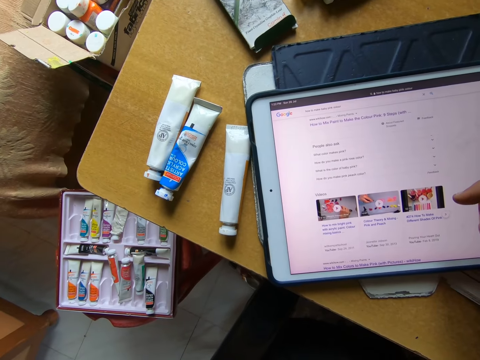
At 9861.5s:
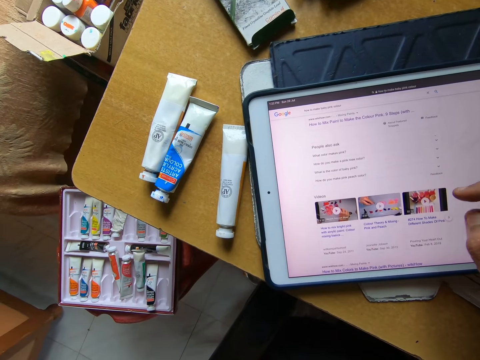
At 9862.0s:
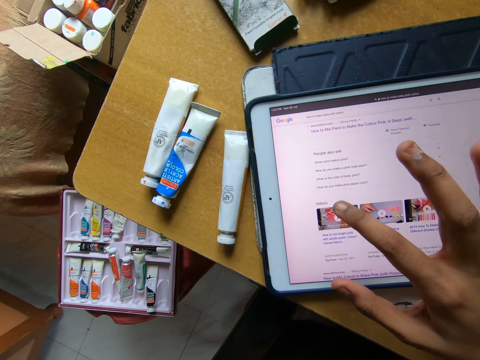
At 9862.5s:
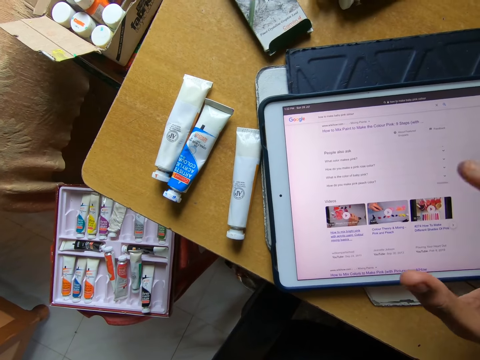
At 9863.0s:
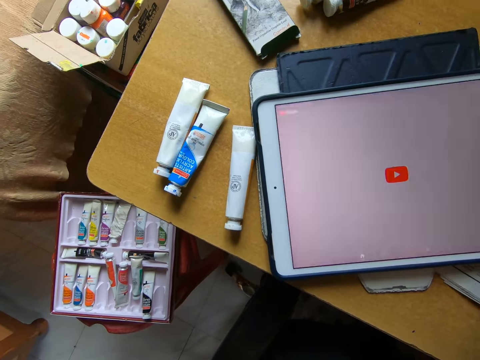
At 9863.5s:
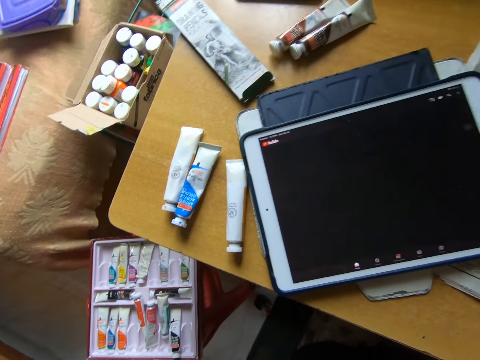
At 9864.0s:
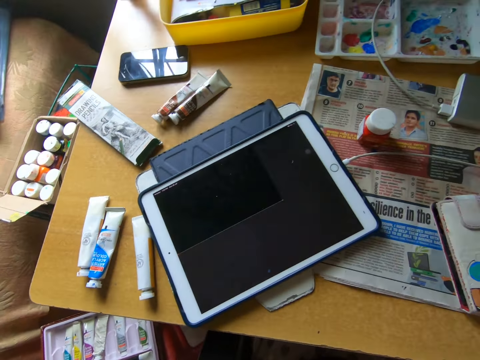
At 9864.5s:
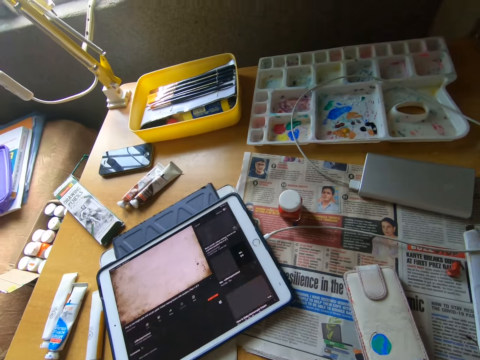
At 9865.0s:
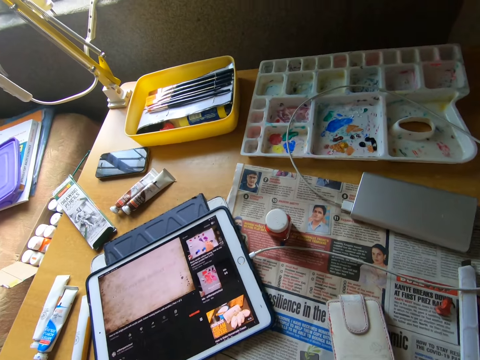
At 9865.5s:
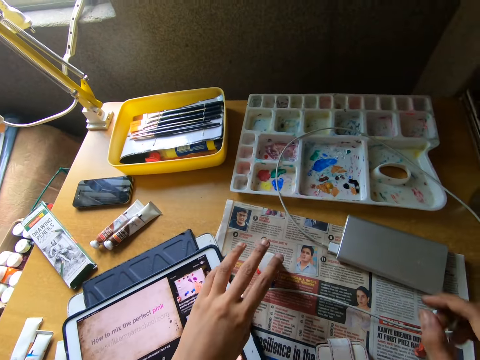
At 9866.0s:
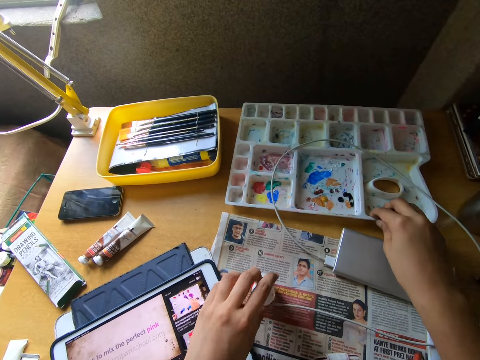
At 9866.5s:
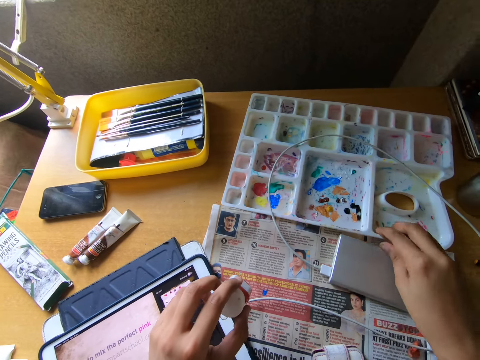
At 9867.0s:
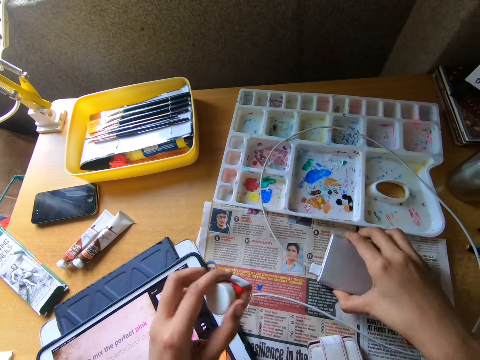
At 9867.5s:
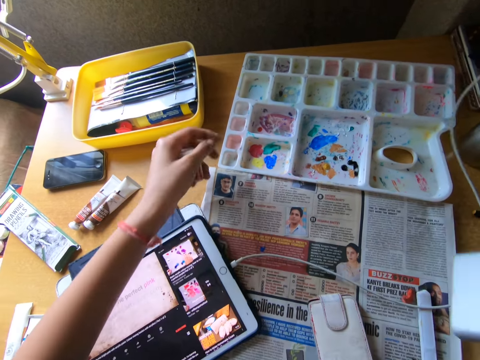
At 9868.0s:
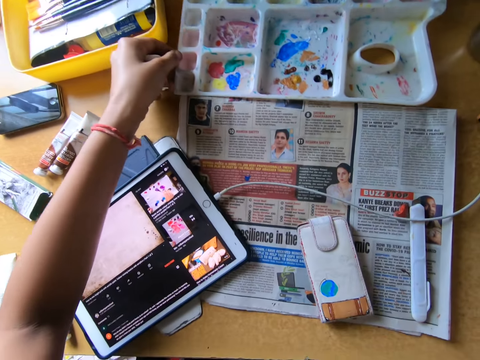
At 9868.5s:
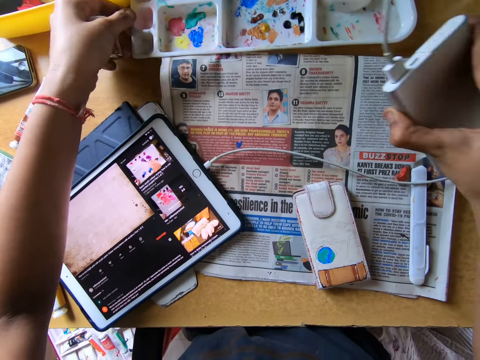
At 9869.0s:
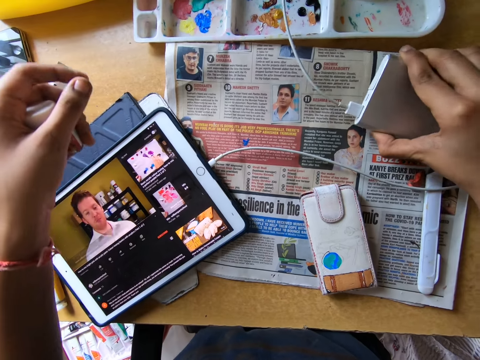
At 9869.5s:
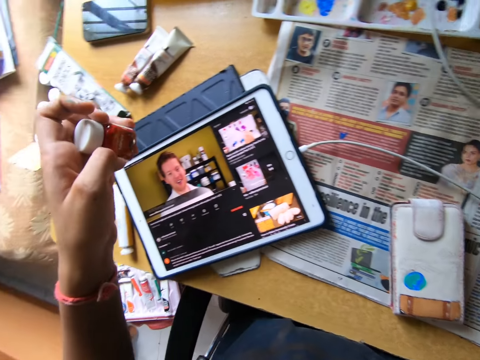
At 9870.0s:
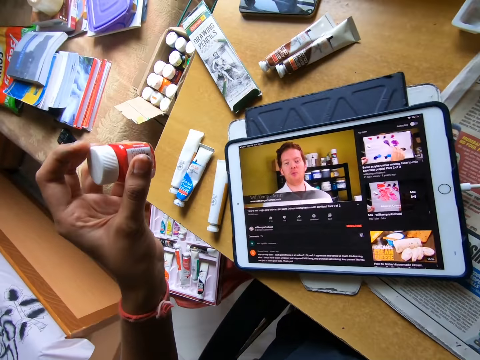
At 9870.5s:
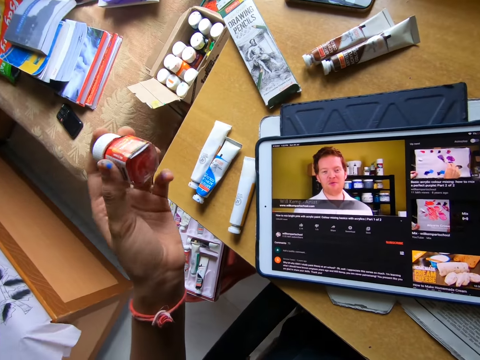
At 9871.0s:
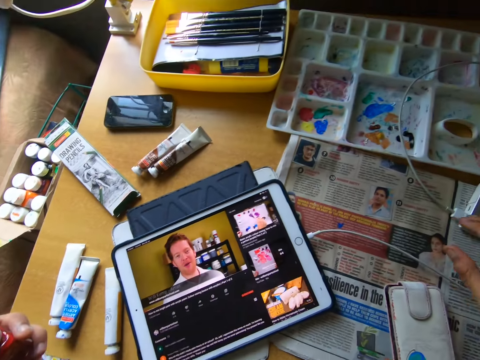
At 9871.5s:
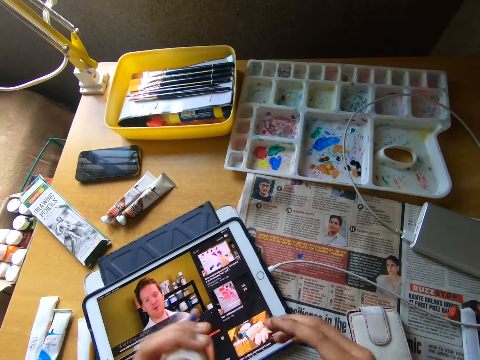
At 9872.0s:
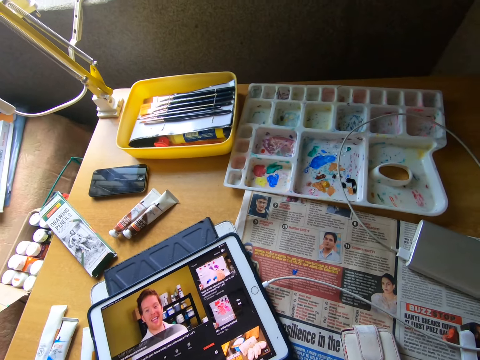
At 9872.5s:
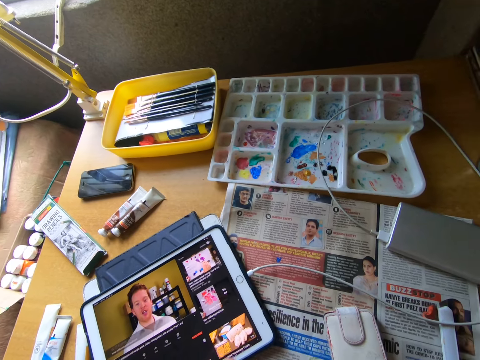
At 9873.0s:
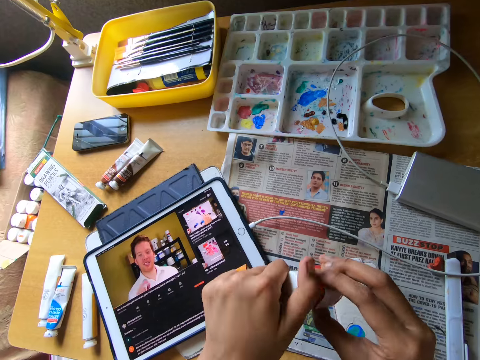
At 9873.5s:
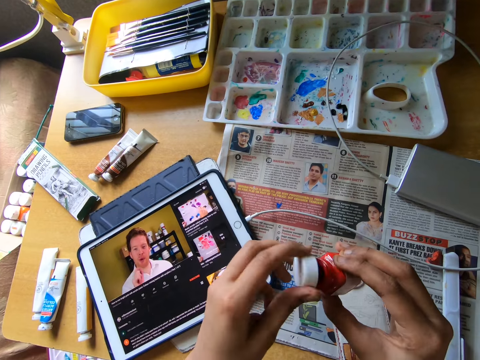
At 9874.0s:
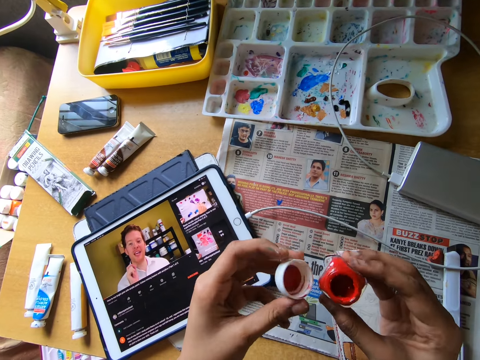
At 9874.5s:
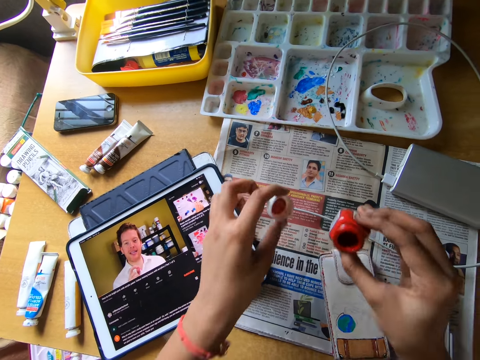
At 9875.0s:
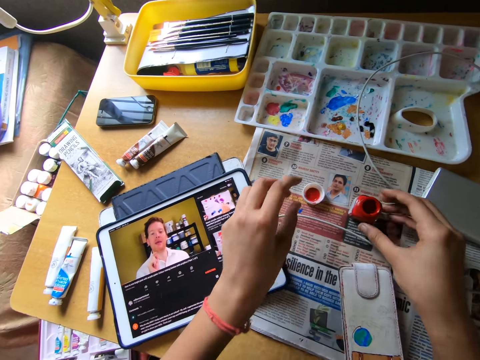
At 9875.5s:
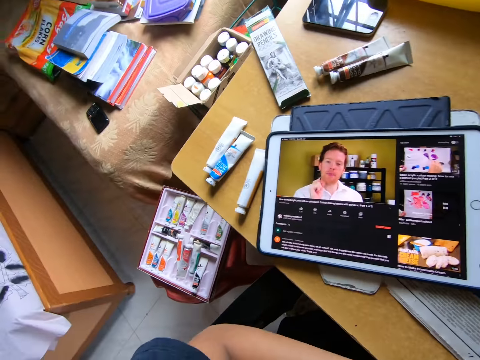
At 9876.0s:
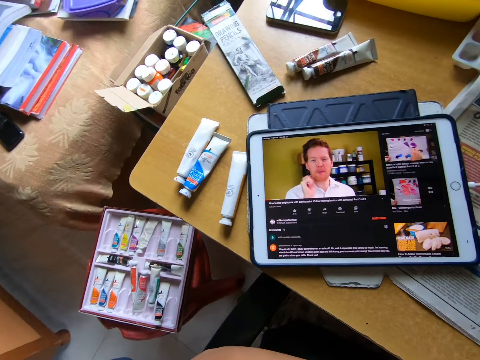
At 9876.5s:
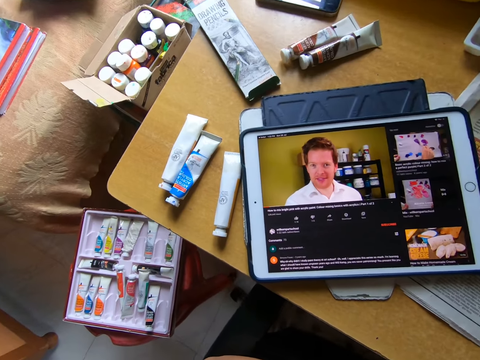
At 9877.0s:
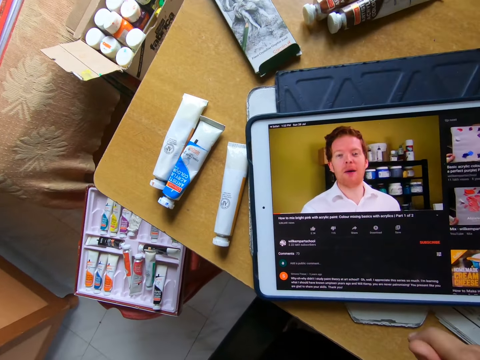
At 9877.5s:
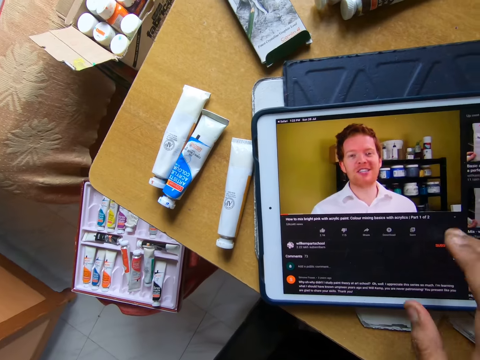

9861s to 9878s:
The camera wearer operates a tablet with her hand. They look around a room. They pick the paint container from the table with his left hand. They move a paint palette on the table with his right hand. They pick the power bank from the table with his right hand. They move the paint palette on the table with his left hand. They drop the power bank on the table with his right hand. They look at the tablet. They look around the table. They open the paint container with both hands. They drop the paint container on the table with his right hand, and drop a lid on the table with his left hand. They look around the room.

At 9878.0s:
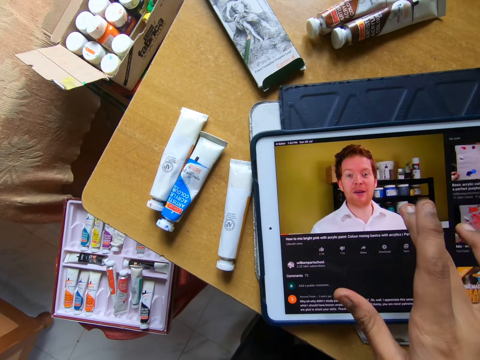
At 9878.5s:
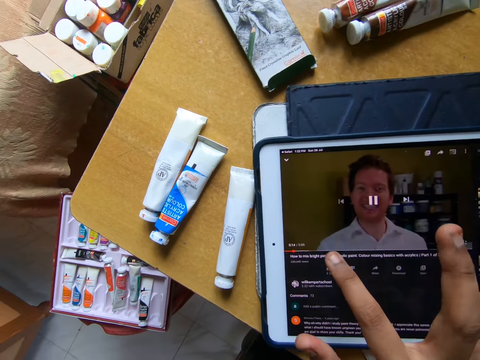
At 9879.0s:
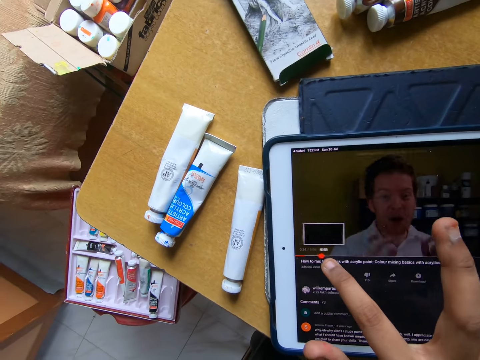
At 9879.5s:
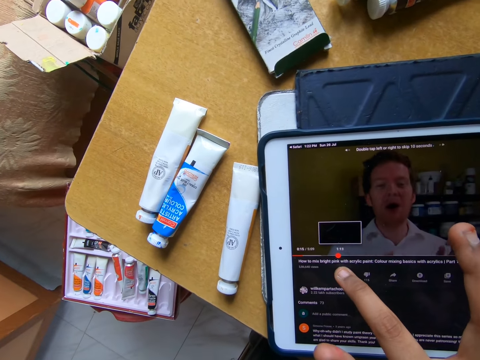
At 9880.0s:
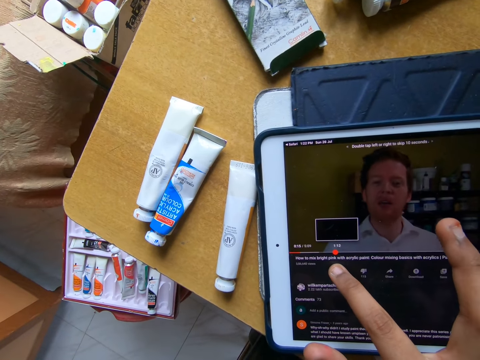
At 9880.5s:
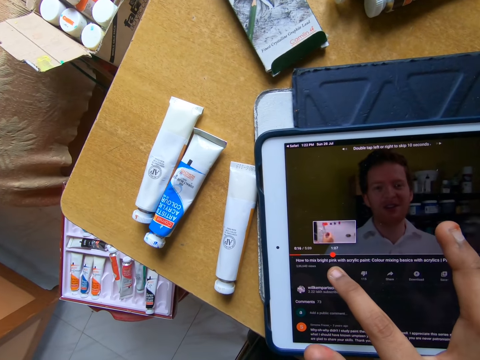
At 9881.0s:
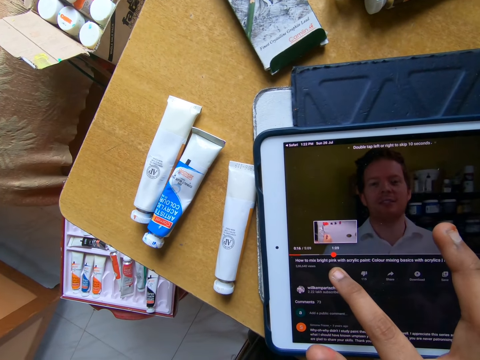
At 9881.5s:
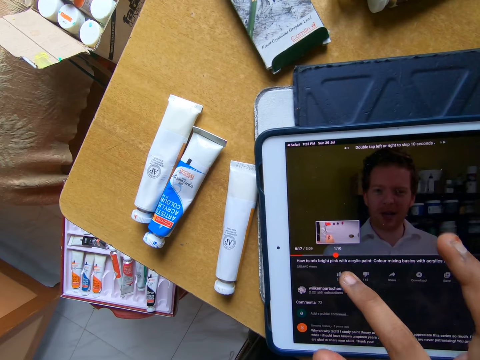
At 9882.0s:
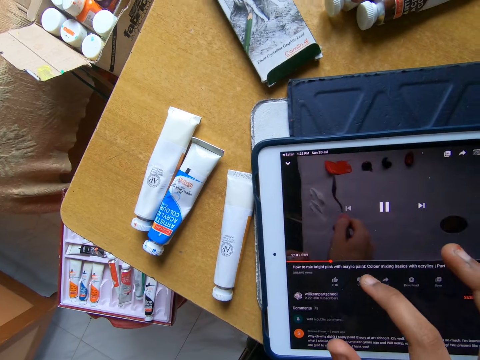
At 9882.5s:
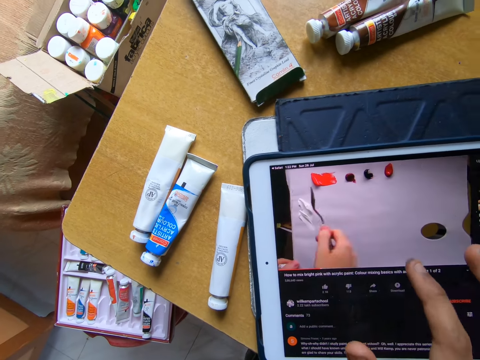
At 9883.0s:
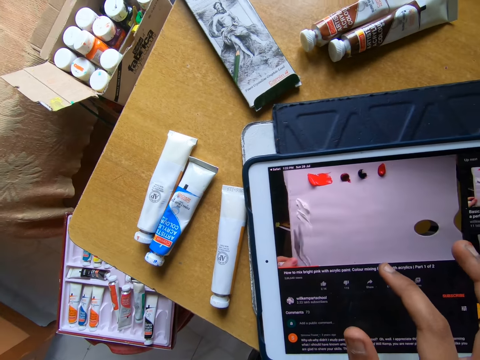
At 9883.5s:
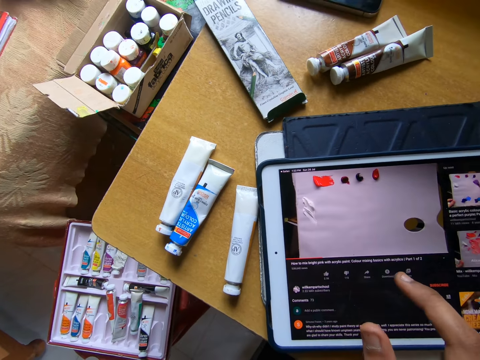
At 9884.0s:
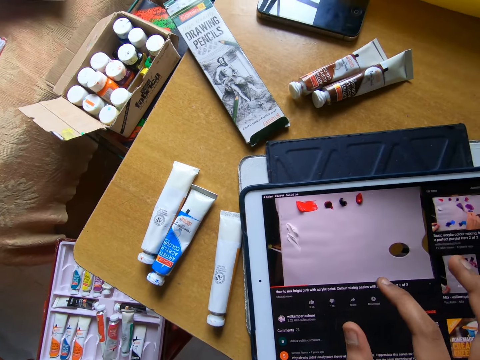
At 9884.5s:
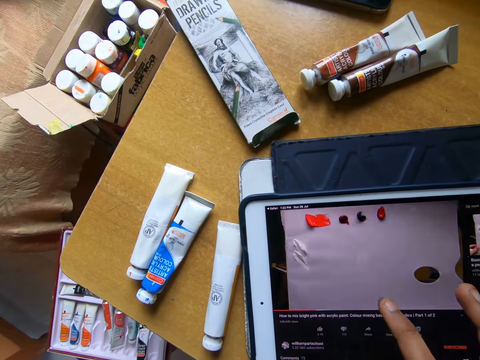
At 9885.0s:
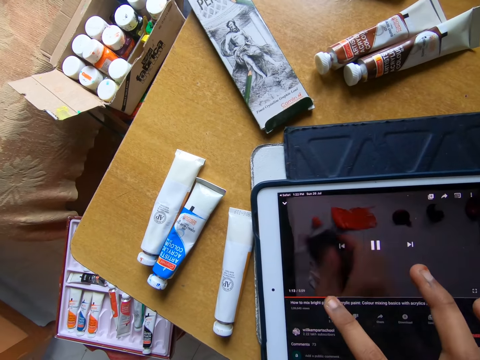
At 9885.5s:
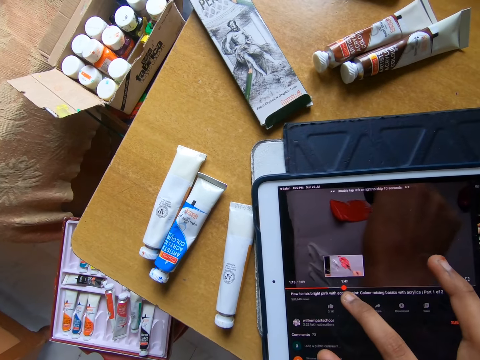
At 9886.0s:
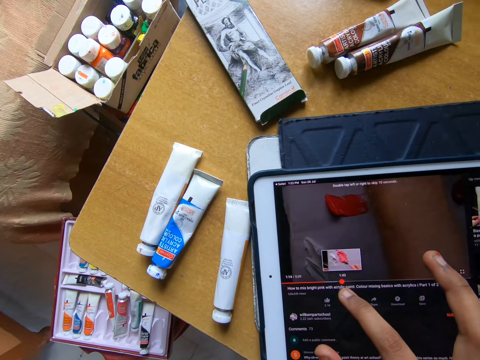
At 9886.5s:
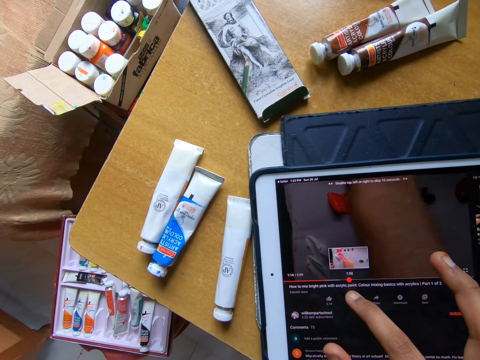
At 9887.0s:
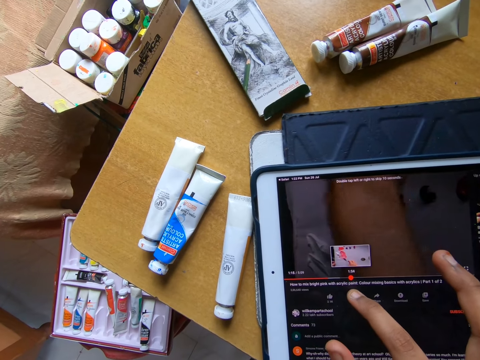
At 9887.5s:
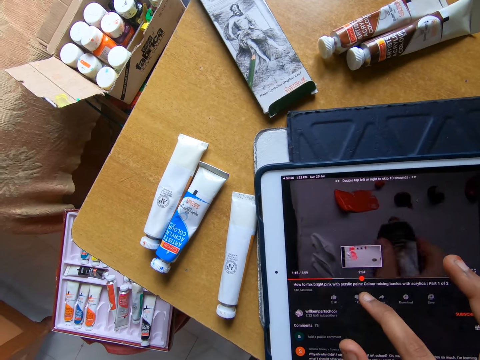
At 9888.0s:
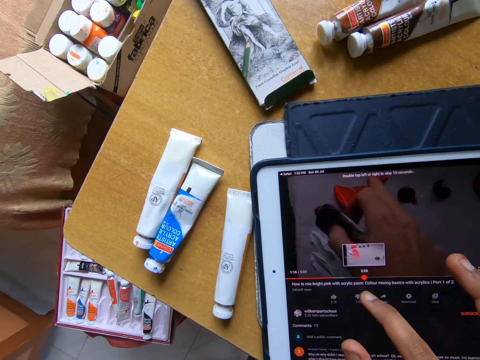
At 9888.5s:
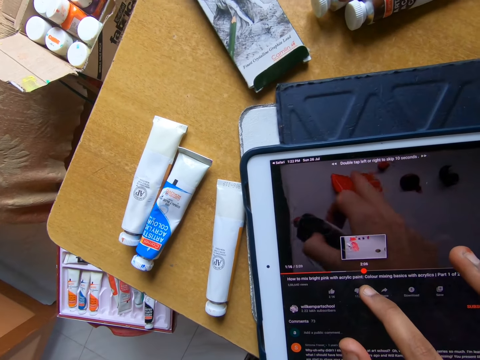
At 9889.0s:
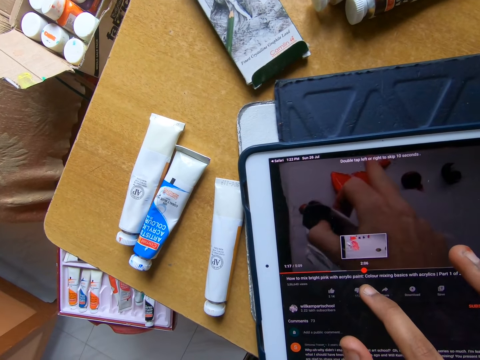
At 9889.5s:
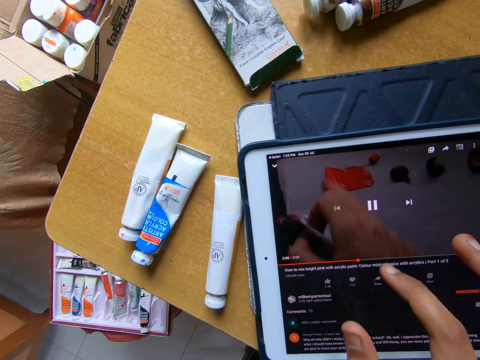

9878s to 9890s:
The camera wearer operates the tablet phone on the table with his right hand. They look at the tablet. They operate the tablet with her hand.
